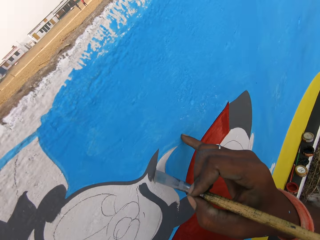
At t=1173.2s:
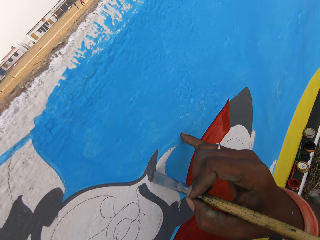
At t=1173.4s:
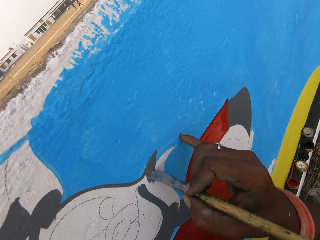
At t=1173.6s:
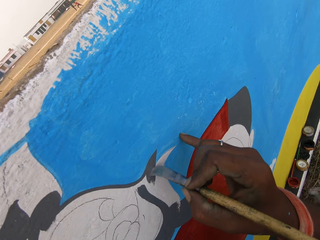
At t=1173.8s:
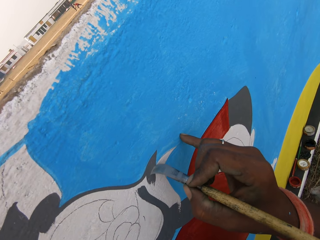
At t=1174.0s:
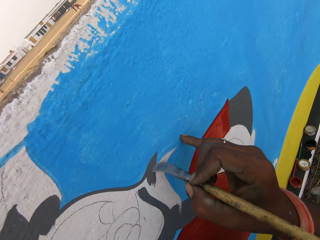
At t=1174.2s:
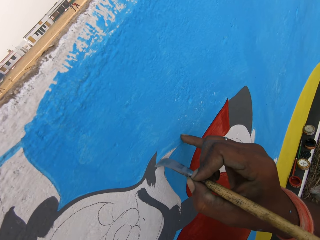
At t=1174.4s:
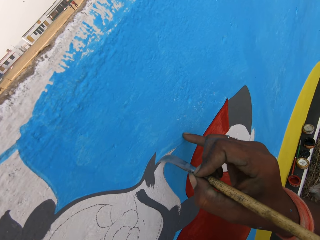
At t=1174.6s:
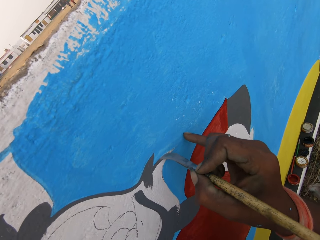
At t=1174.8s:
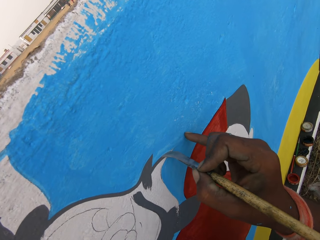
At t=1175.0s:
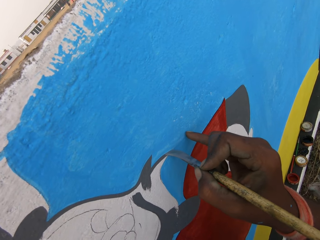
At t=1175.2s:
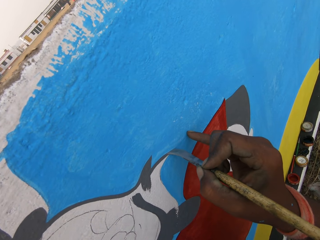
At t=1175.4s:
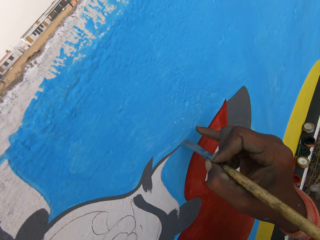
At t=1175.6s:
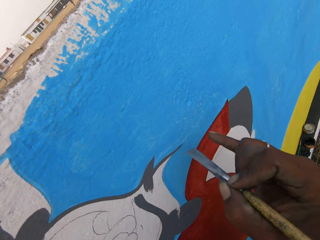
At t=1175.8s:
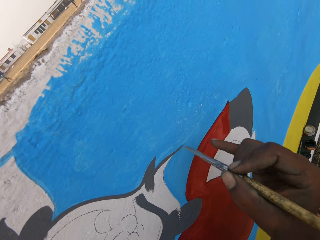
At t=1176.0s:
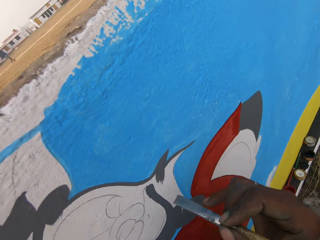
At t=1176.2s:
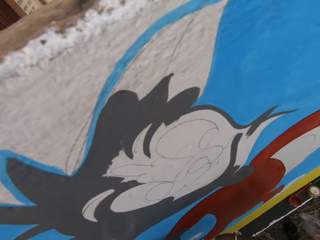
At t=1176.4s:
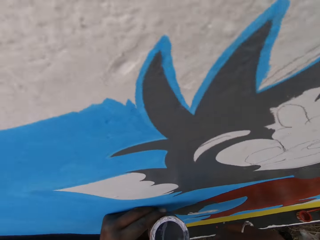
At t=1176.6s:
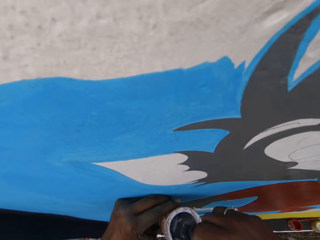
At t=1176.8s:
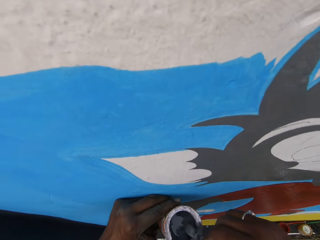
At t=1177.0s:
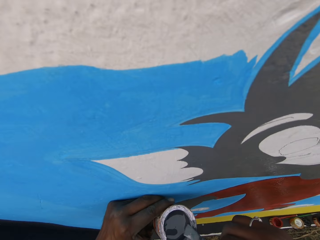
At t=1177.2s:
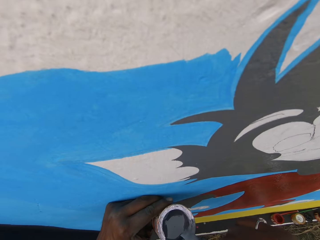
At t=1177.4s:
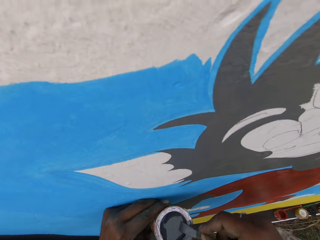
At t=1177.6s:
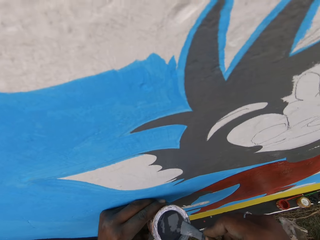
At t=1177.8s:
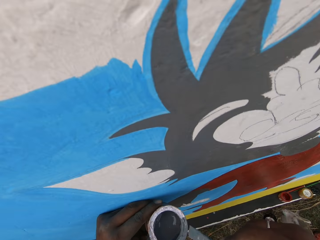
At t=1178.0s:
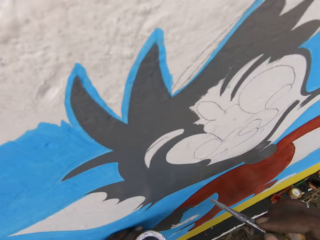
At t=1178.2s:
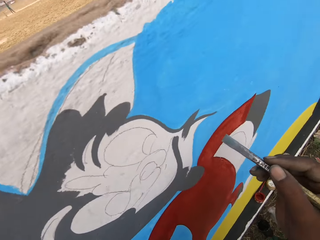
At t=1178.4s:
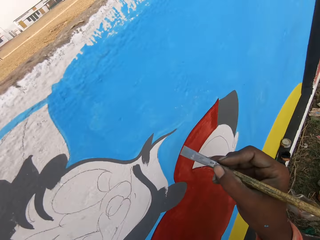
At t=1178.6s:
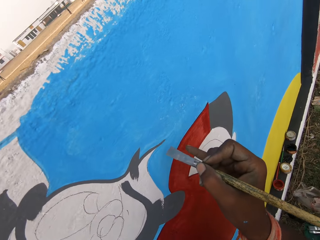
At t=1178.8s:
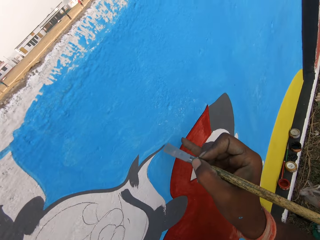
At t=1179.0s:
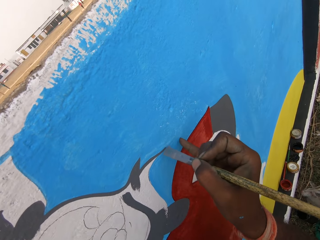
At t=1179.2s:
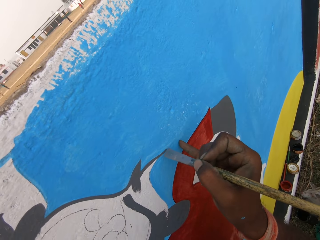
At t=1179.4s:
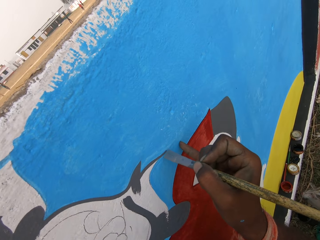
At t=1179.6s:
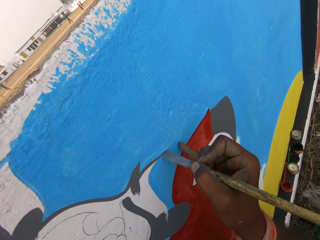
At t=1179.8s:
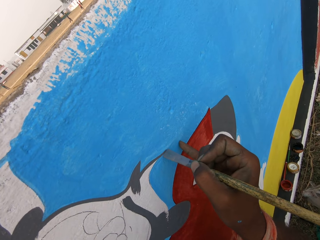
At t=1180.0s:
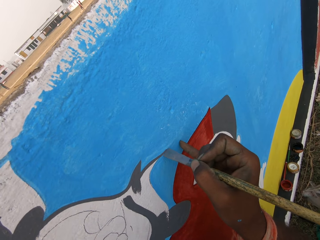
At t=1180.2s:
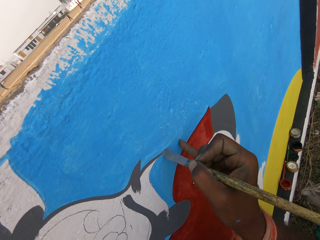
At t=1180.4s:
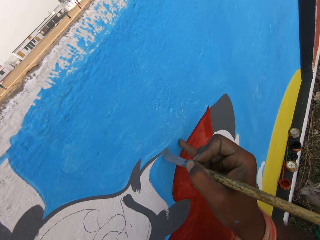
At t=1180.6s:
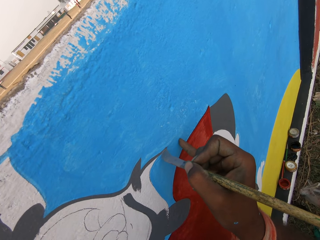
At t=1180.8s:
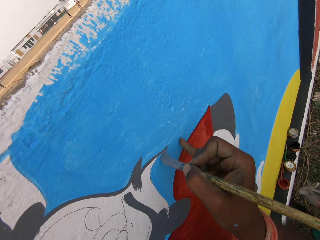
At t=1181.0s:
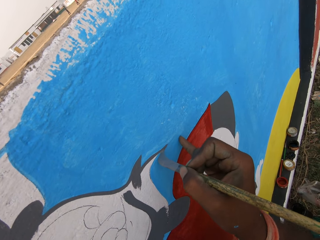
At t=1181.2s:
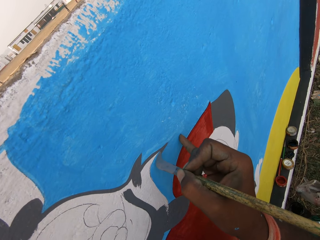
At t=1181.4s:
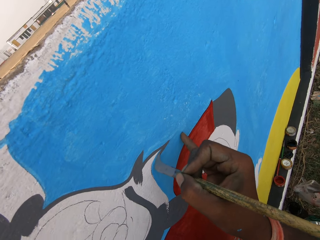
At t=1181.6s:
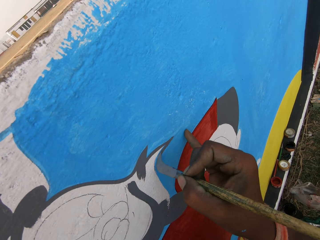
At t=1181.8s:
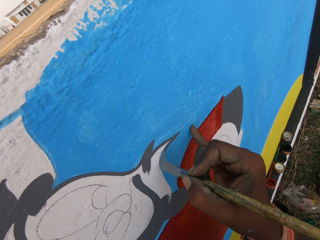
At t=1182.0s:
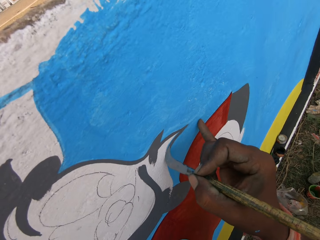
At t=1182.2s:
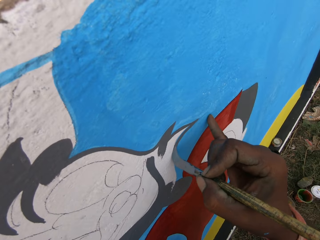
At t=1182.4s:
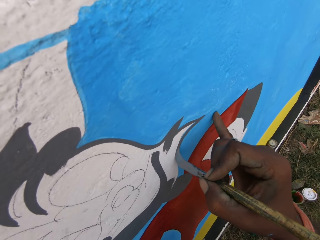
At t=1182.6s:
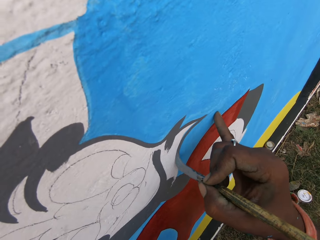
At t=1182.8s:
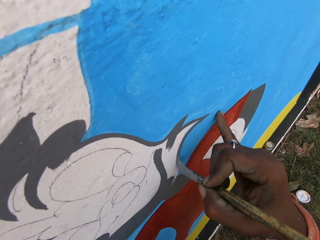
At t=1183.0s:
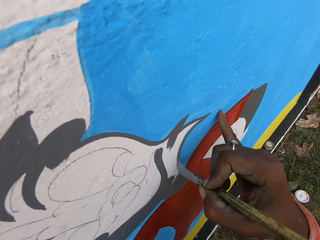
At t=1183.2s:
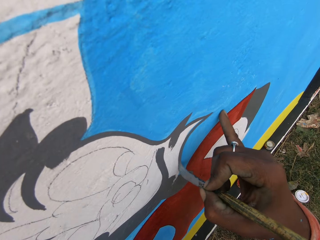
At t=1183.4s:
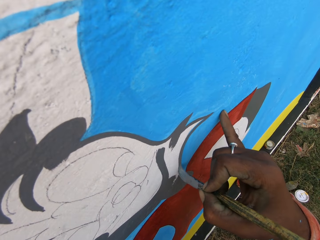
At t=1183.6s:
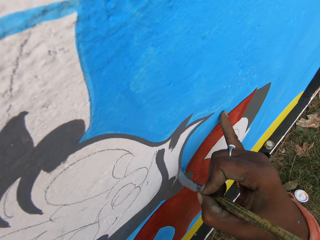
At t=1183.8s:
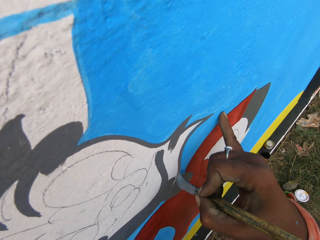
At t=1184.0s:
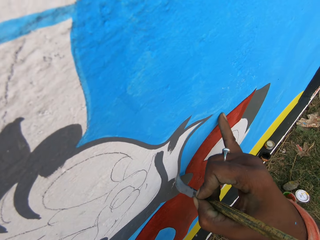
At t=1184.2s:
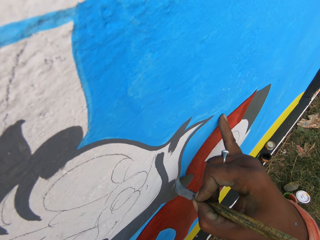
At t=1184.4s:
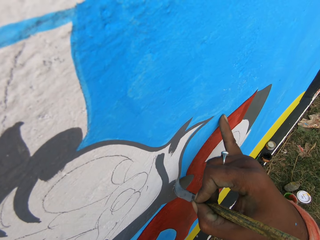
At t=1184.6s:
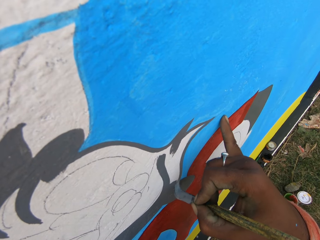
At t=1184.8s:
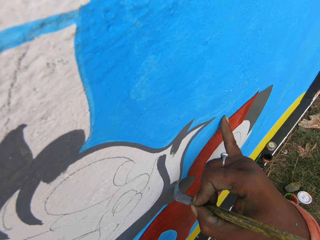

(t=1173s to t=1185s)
The camera wearer paints the wall with the paint brush in his right hand. He dips the brush into the can of paint in his left hand. He paints the wall with the paint brush in his right hand.

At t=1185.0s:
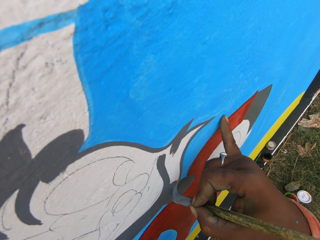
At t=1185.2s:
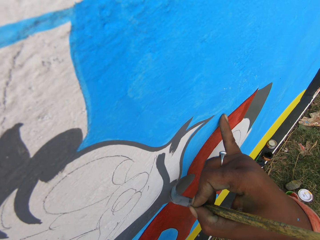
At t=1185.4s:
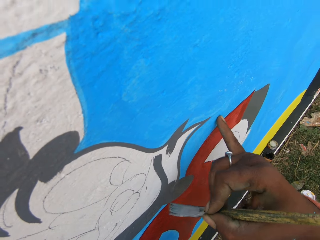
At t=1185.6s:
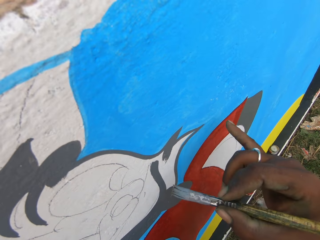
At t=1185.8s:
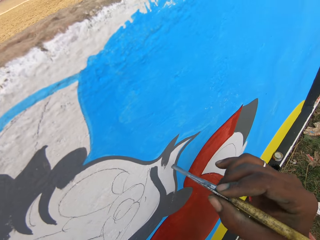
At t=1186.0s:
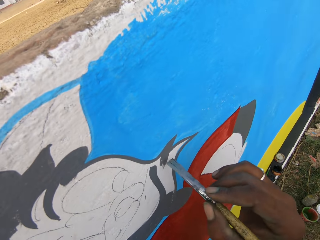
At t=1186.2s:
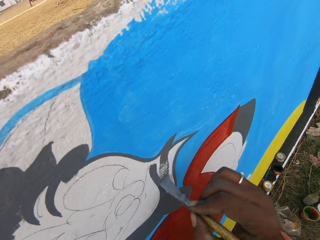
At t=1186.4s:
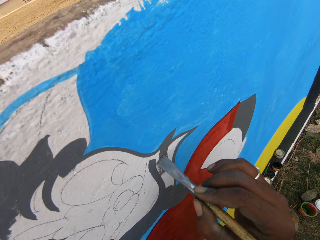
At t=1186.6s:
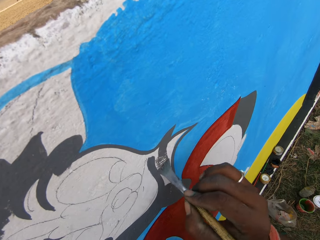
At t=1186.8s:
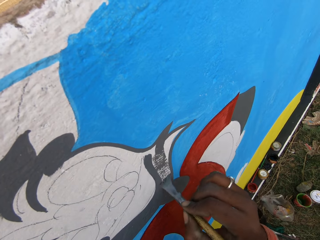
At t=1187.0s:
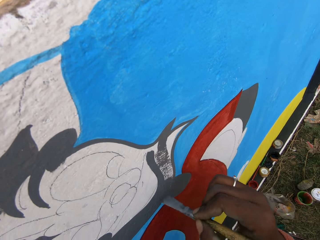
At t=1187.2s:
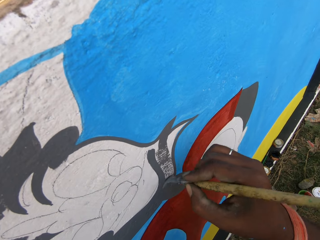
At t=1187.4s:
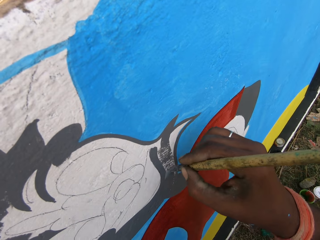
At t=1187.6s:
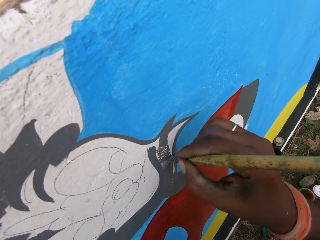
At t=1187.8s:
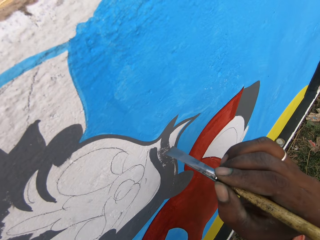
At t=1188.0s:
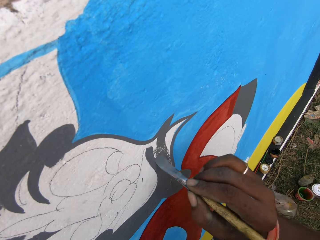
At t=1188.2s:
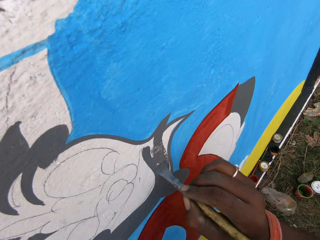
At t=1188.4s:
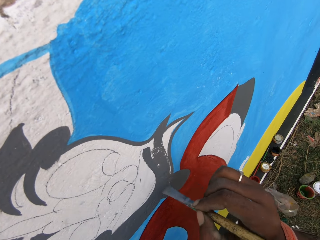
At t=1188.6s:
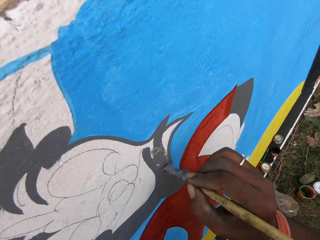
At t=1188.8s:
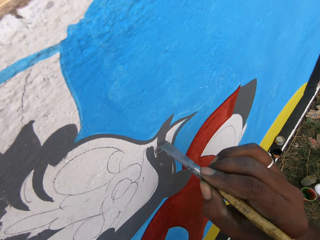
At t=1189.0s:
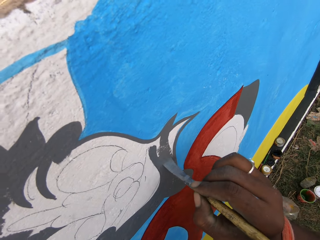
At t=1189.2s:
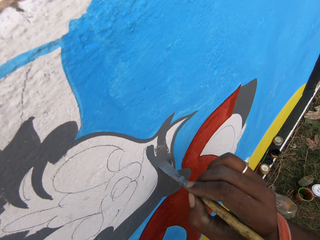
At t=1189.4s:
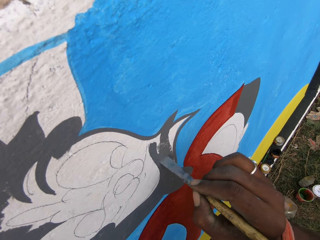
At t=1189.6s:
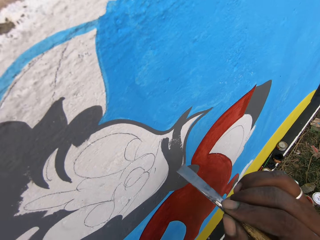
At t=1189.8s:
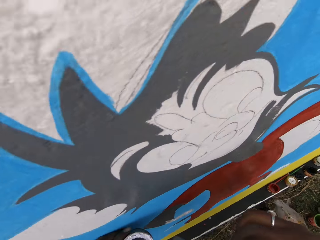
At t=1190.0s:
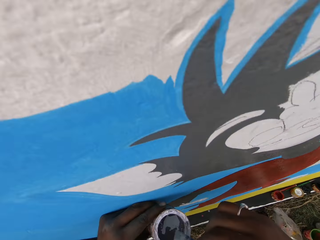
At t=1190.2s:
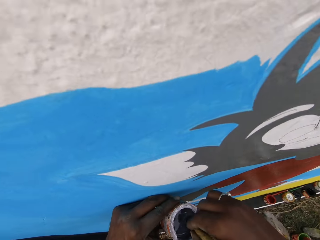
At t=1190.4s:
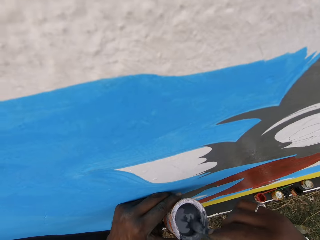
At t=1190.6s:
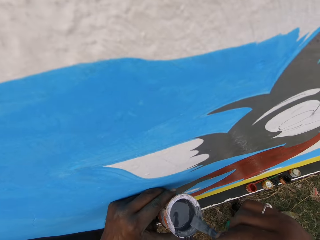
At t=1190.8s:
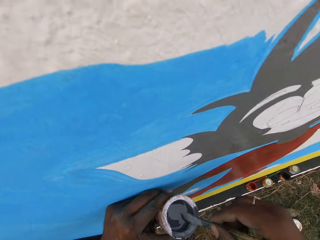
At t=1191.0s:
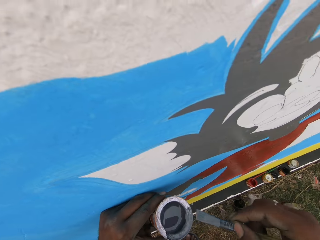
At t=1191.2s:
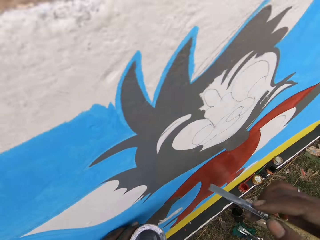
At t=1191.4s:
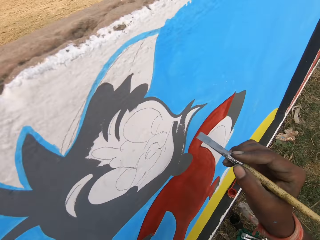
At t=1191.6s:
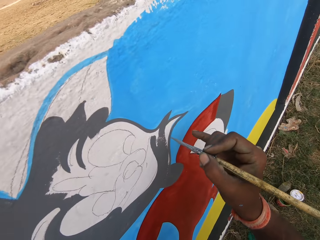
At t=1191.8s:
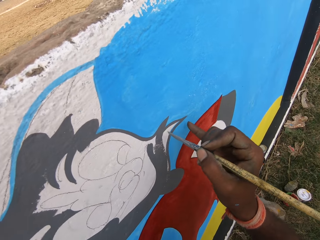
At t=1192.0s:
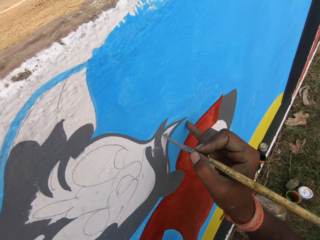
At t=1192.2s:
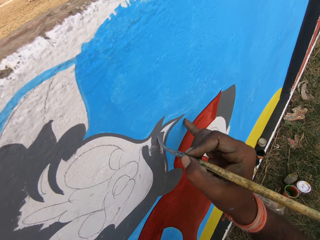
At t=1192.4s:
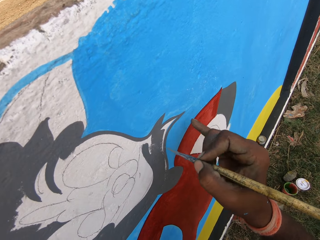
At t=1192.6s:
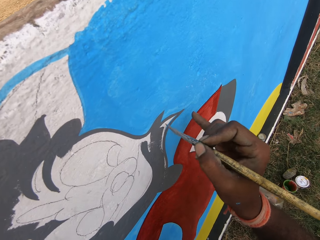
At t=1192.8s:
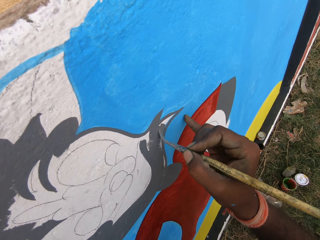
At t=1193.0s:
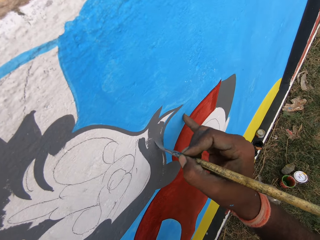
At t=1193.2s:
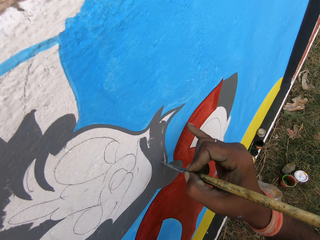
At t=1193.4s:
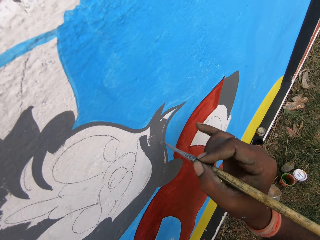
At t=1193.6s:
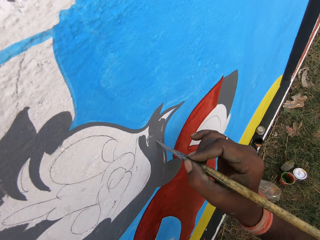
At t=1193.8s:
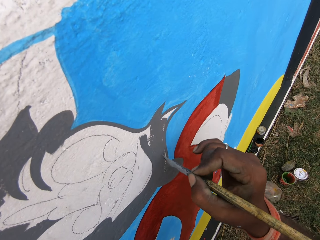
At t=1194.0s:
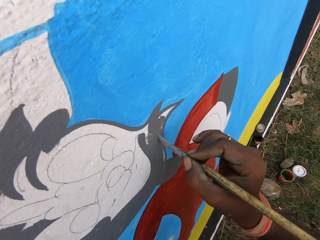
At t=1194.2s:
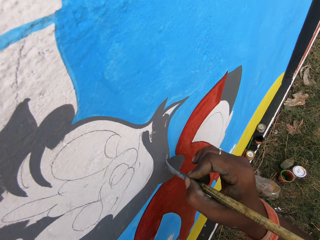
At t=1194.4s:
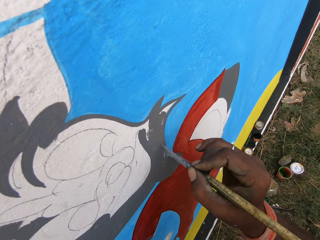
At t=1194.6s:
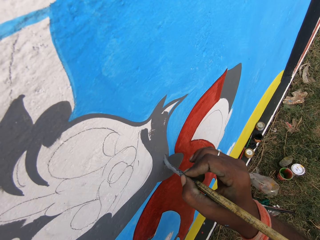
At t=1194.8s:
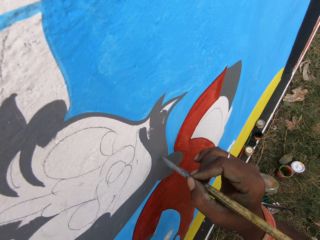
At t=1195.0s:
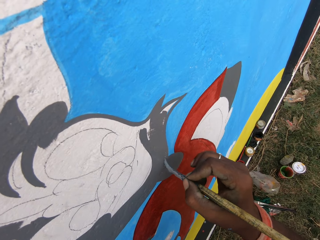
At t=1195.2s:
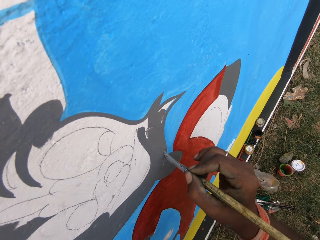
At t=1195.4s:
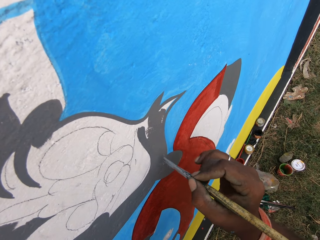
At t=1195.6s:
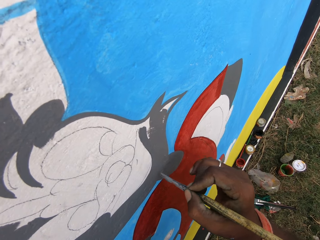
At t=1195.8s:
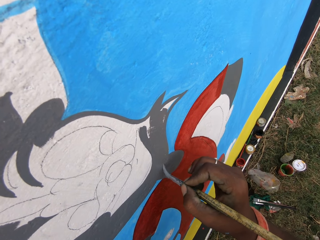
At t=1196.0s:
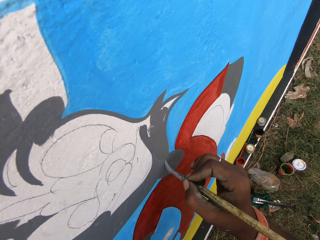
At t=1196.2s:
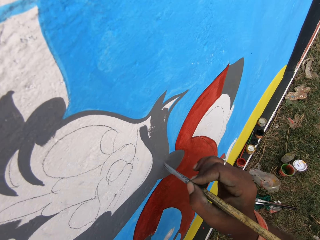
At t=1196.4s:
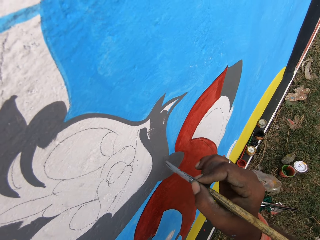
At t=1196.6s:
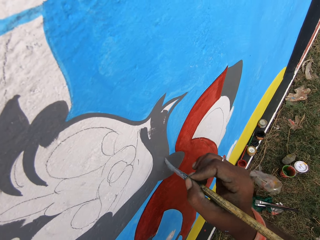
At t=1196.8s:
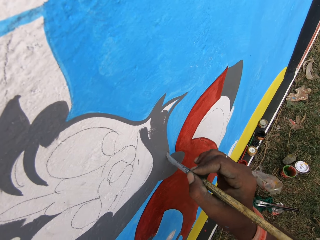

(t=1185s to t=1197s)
The camera wearer dips the brush into the can of paint in his left hand. He paints the wall with the paint brush in his right hand.
